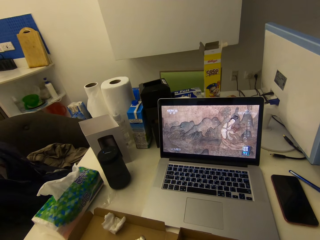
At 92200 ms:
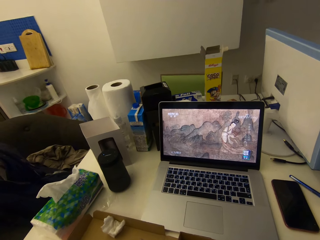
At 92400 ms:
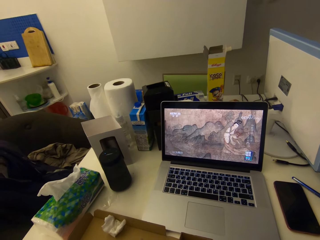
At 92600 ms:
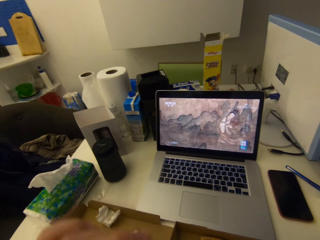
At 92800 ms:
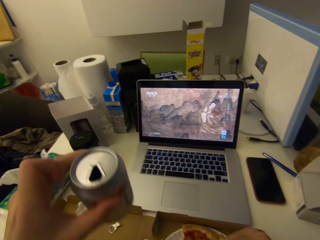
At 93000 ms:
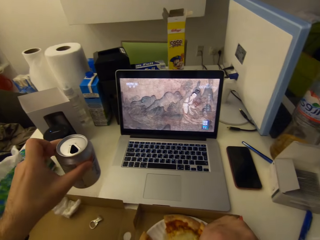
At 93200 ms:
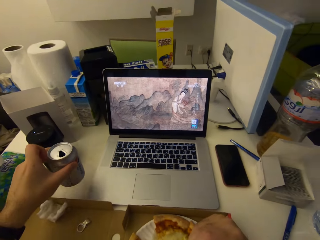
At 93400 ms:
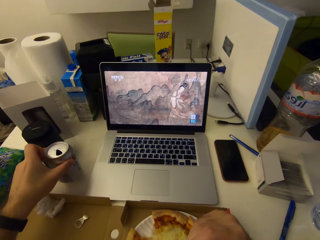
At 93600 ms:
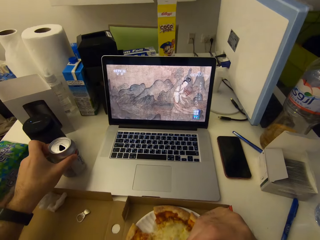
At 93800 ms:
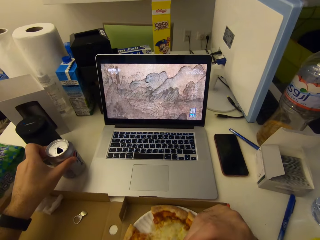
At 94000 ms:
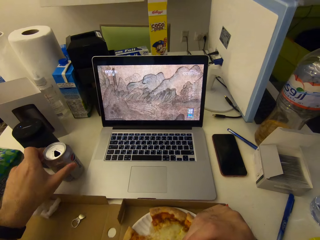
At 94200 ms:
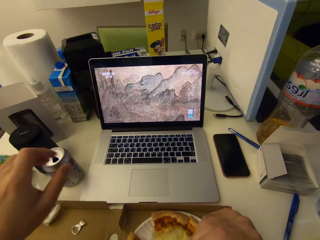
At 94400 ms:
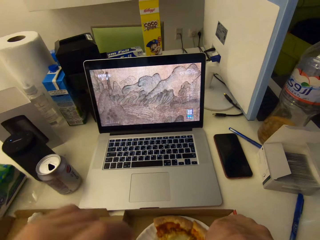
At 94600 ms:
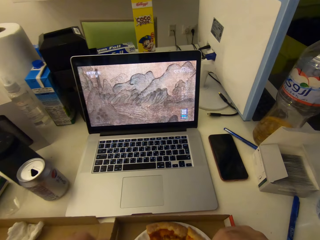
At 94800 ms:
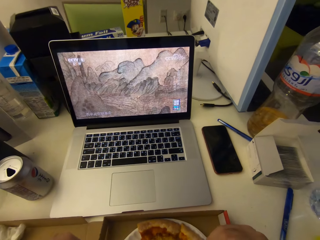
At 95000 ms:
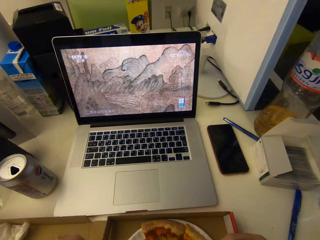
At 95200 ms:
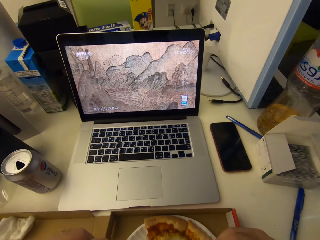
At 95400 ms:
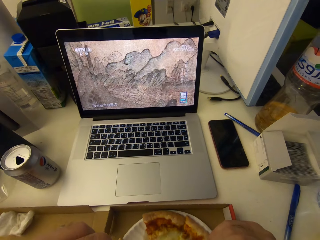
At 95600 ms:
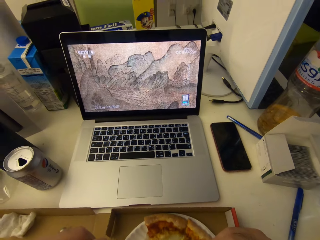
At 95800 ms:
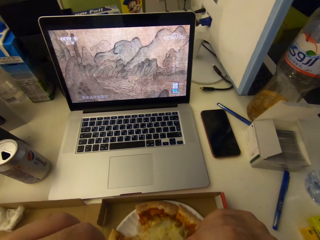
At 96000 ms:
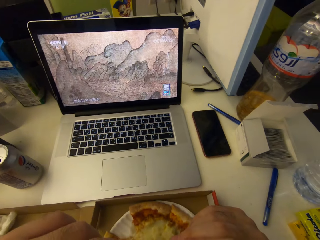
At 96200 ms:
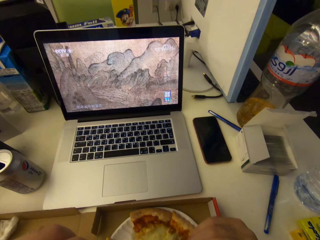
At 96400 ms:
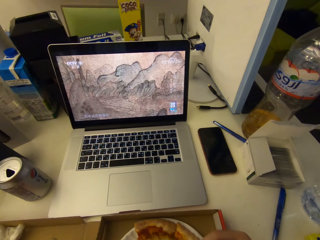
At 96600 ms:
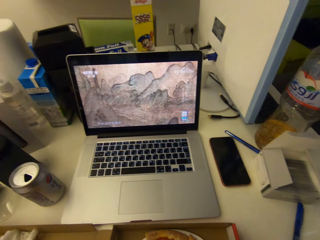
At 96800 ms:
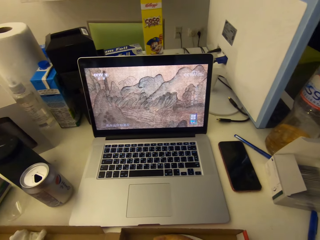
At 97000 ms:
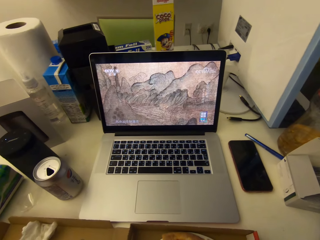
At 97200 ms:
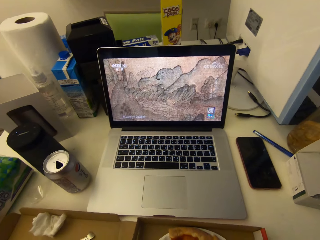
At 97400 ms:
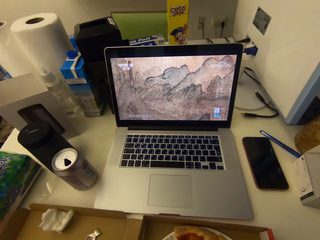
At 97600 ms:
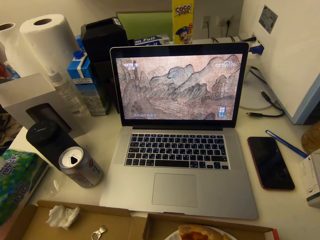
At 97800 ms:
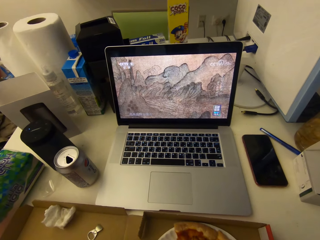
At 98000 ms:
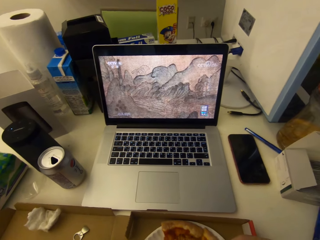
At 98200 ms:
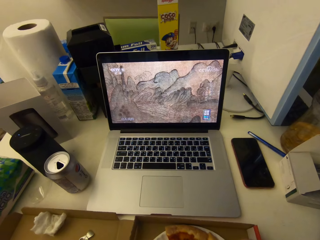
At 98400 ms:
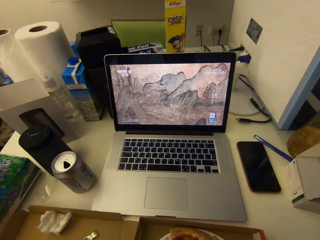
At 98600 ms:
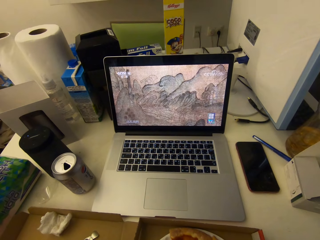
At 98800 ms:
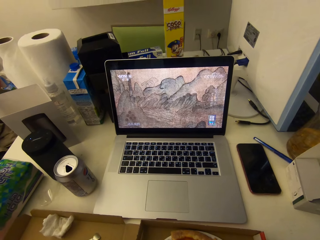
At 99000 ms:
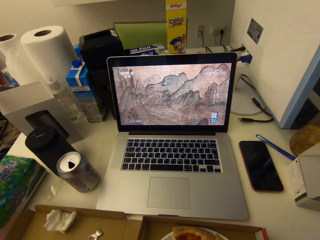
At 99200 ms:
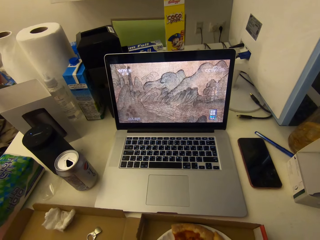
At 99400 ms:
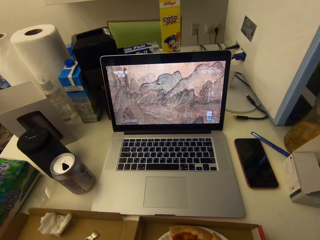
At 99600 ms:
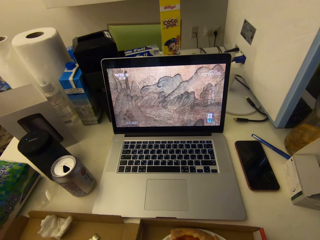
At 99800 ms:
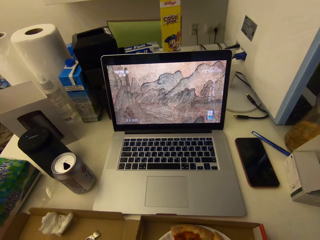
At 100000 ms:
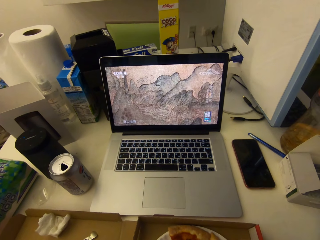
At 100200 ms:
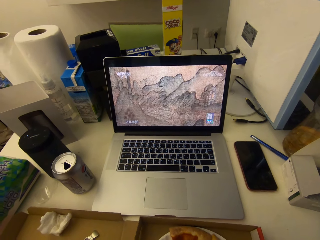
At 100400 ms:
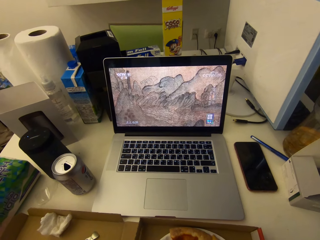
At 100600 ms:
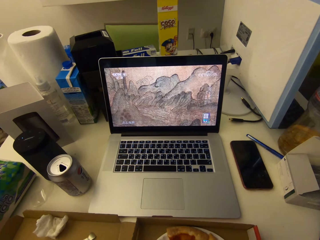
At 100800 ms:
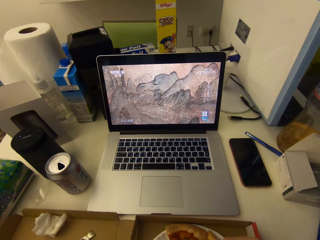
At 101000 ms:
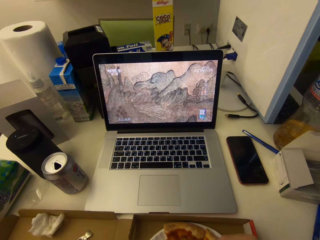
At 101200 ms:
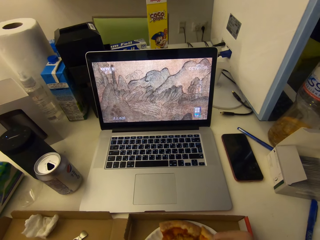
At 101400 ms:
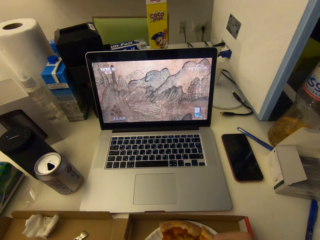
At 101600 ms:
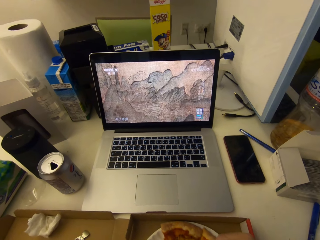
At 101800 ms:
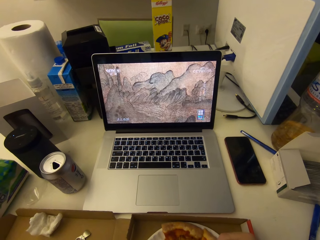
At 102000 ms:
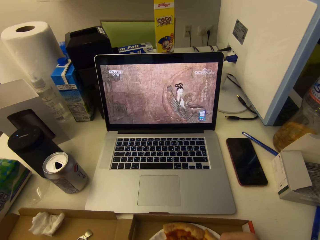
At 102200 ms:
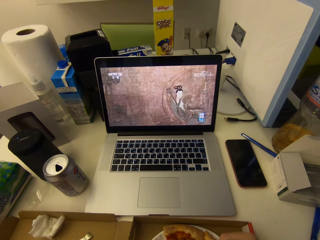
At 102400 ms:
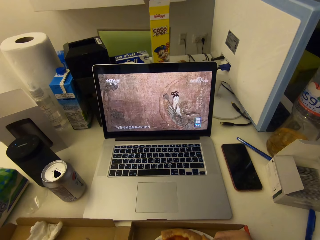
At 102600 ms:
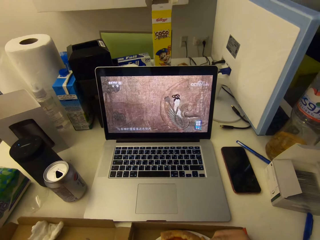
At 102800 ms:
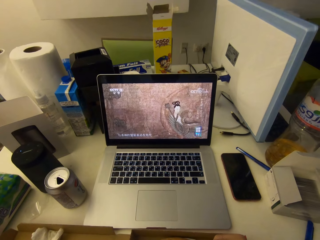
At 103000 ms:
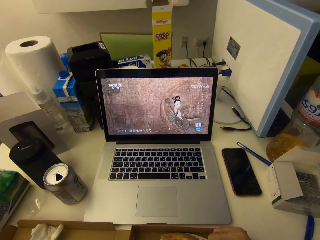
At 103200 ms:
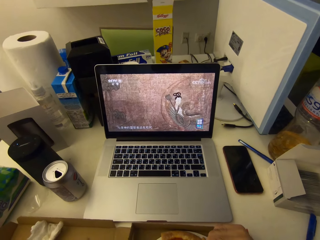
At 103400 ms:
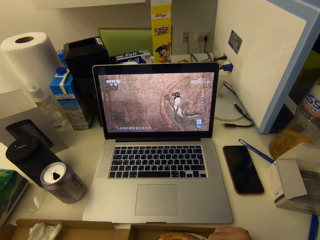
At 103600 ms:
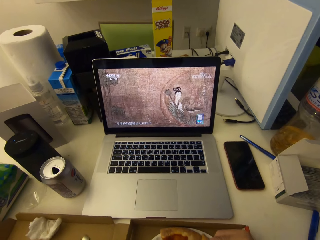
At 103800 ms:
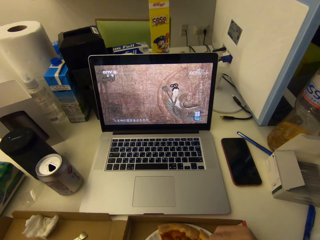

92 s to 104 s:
The camera wearer drops the can drink on the table. They eat the slice of pizza.

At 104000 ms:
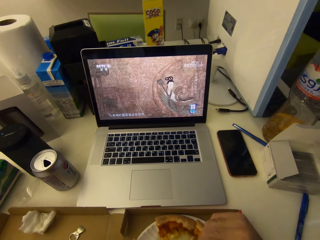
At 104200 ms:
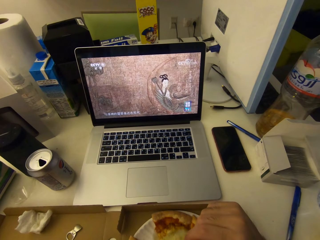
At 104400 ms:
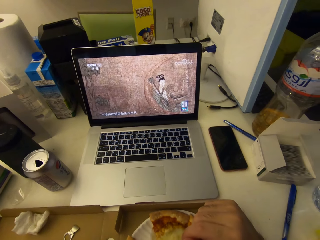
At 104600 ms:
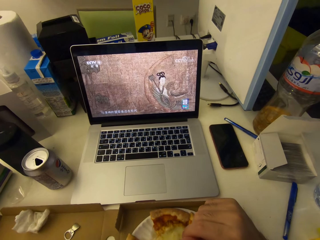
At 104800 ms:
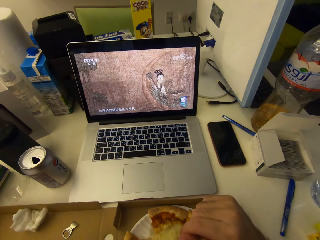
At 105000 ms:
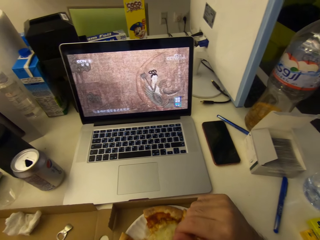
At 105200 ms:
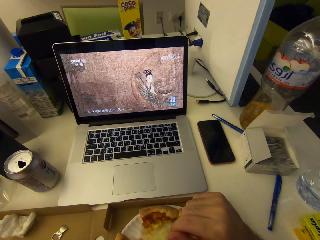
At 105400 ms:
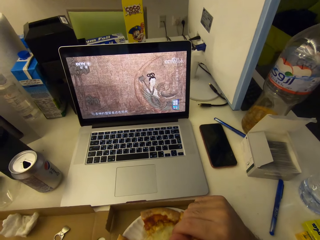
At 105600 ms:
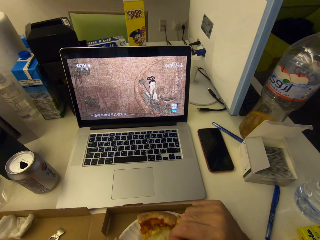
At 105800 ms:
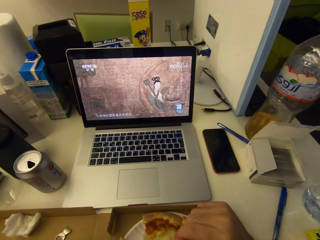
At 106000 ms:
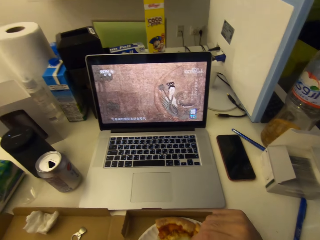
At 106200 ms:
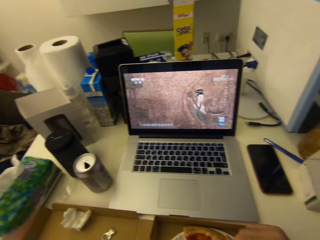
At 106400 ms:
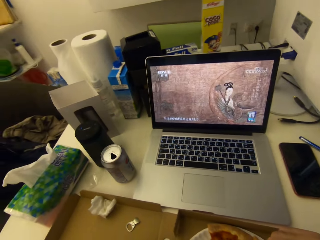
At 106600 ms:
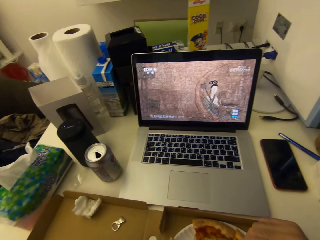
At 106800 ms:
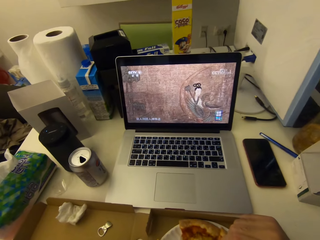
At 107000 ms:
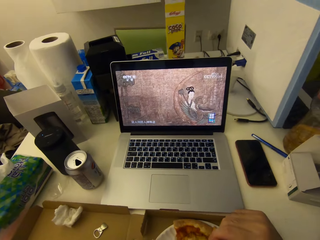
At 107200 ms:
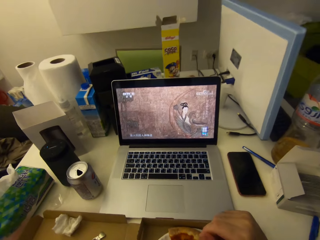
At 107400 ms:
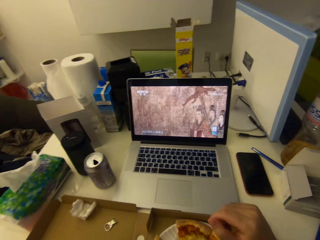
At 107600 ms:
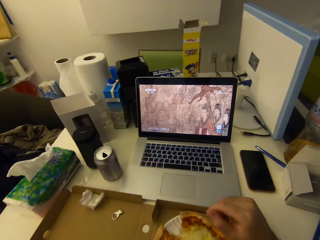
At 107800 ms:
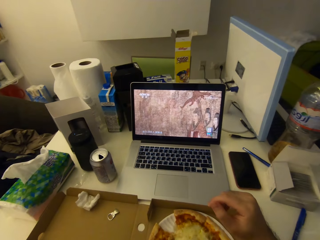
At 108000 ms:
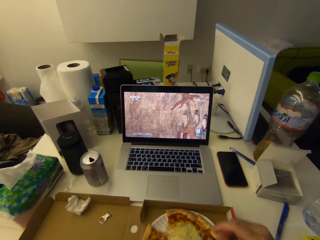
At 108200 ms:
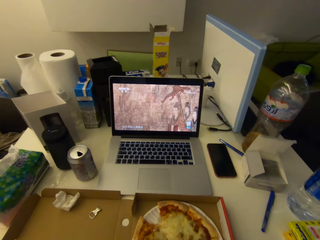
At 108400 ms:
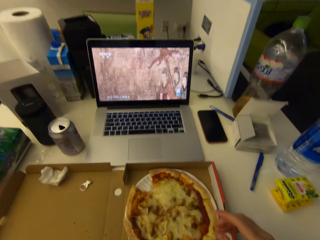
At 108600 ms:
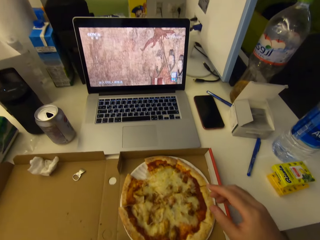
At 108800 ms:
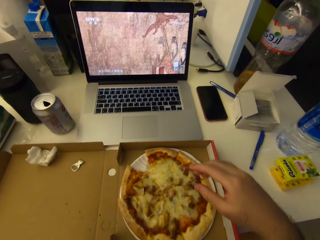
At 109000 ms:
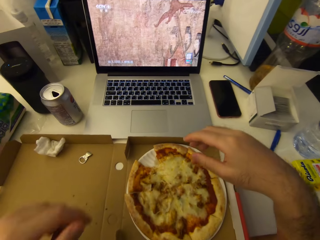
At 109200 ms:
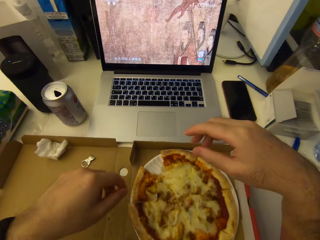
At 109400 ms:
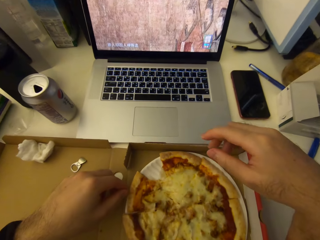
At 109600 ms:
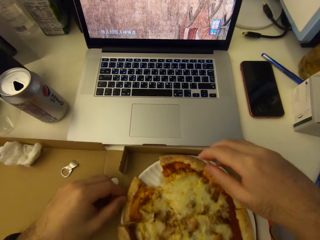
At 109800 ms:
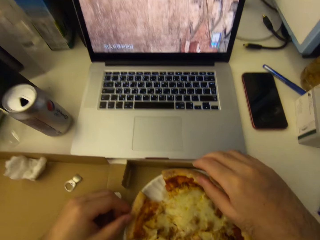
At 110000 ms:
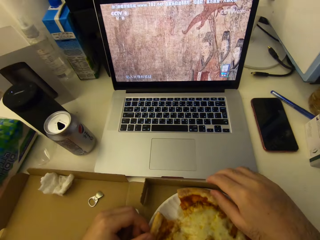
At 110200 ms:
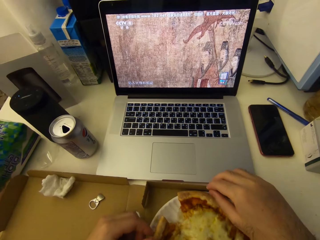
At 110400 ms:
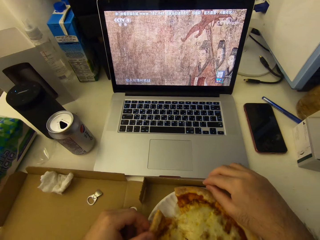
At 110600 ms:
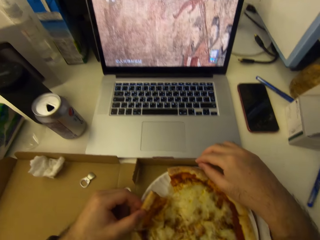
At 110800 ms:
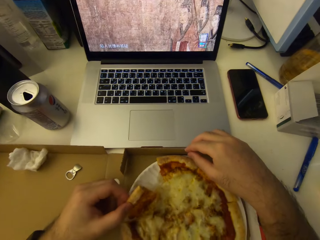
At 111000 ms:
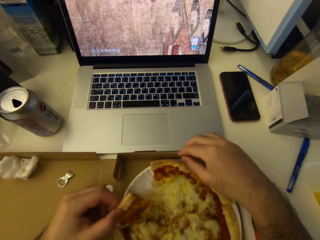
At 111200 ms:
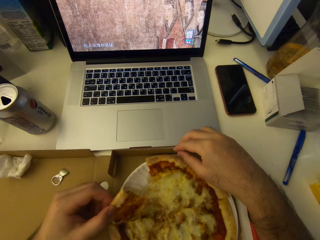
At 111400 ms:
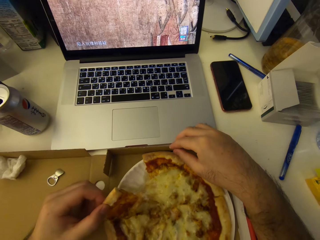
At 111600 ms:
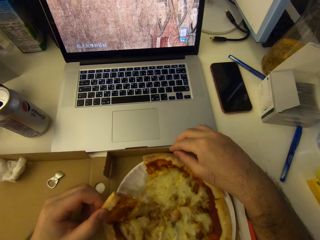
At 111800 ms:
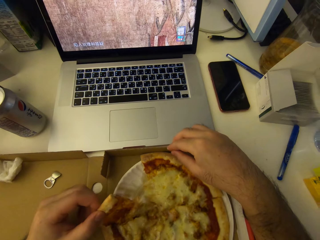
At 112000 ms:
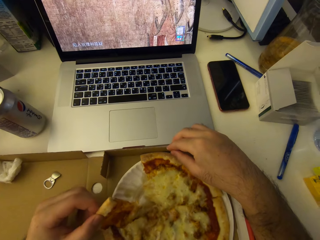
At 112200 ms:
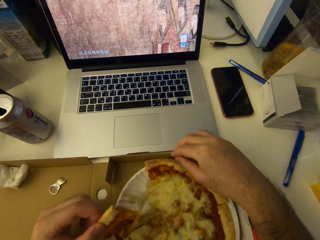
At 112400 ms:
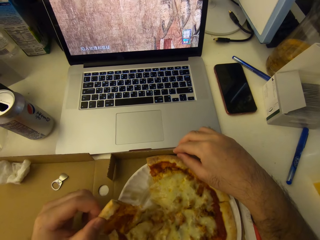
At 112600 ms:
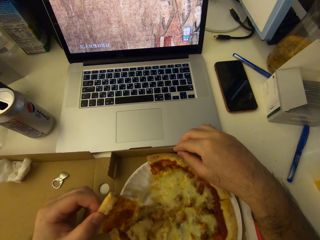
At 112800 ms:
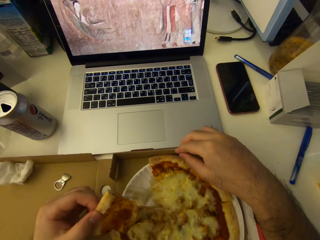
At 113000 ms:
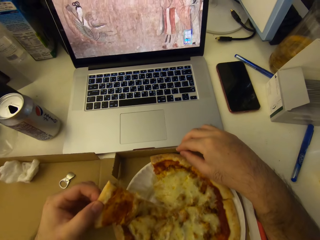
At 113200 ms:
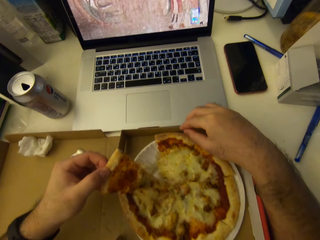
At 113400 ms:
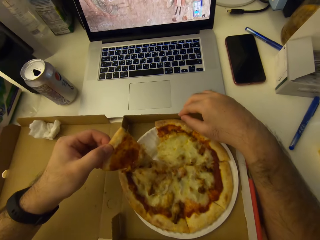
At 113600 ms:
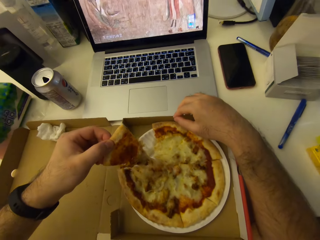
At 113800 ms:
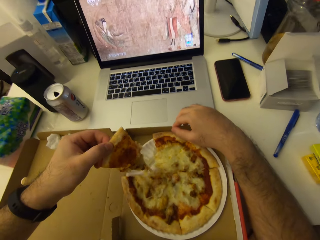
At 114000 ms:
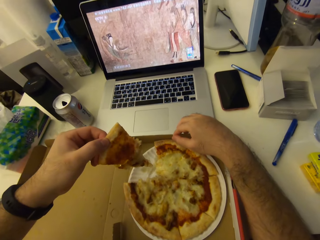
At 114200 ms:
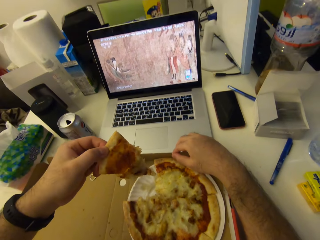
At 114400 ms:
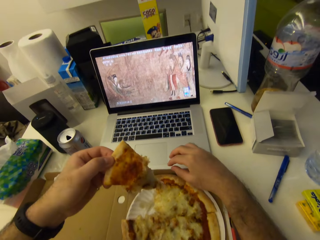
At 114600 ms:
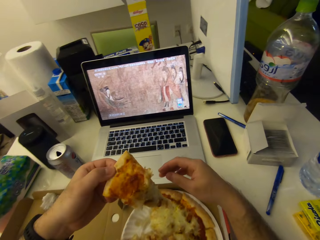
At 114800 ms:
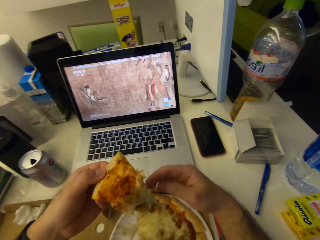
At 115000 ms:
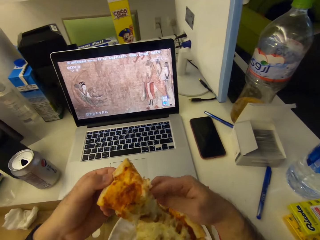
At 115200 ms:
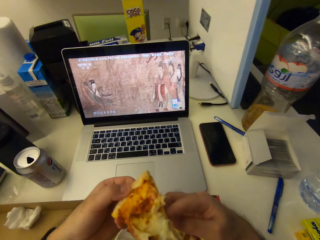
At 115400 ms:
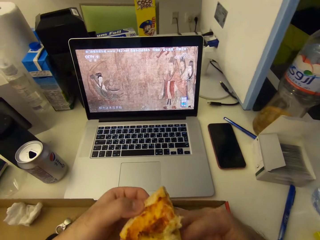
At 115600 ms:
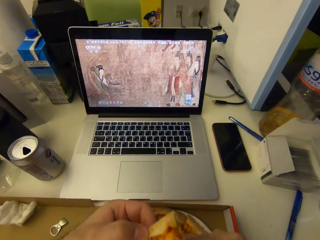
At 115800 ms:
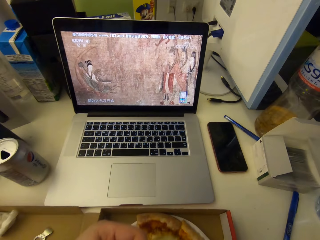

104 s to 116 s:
The camera wearer cuts a piece of pizza. He picks another slice of pizza from the box with his left hand.
